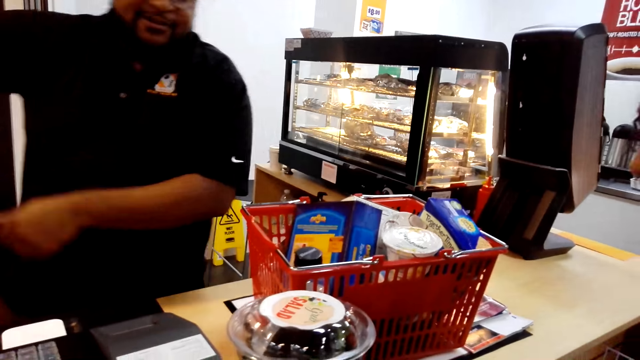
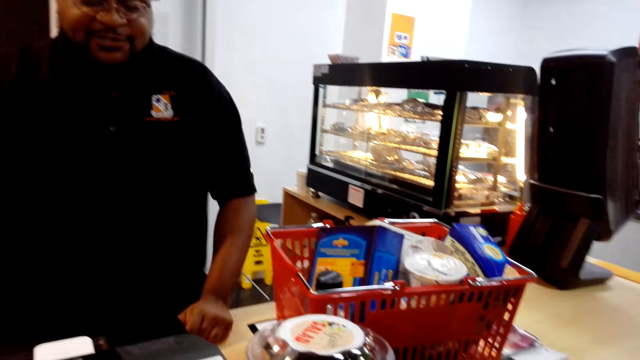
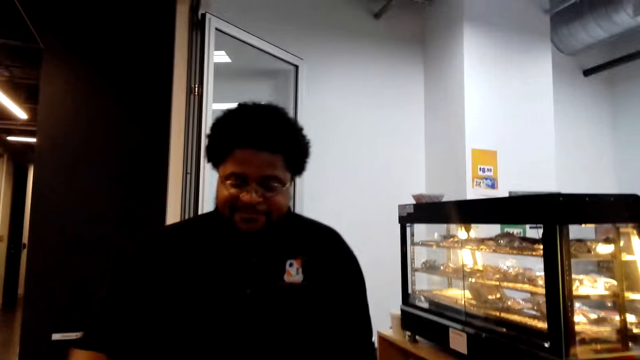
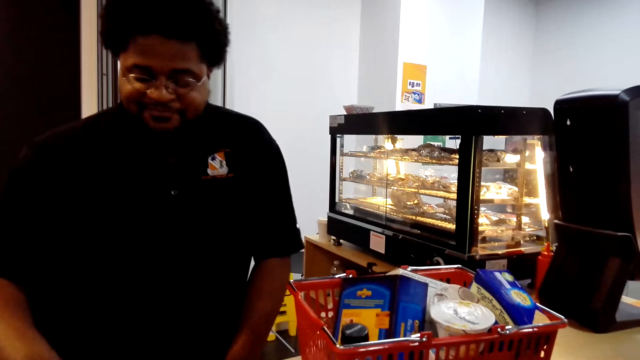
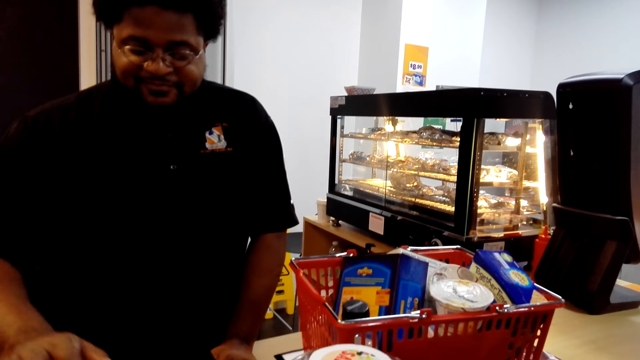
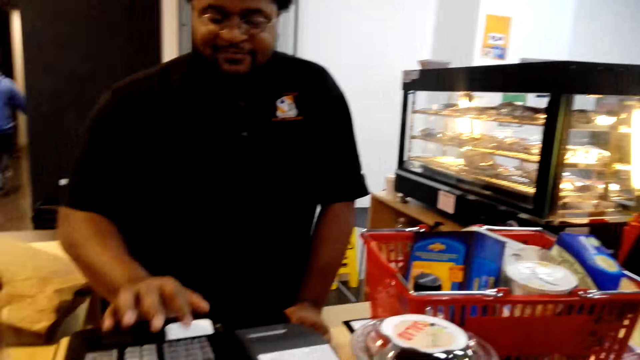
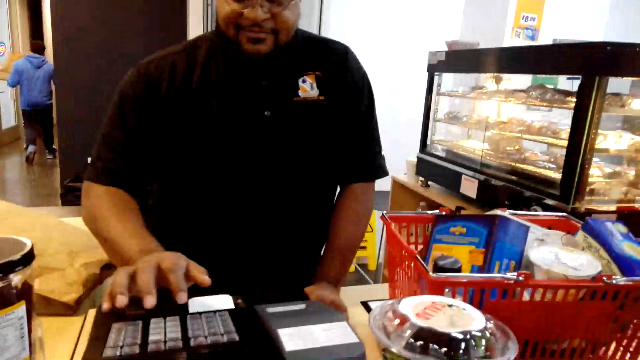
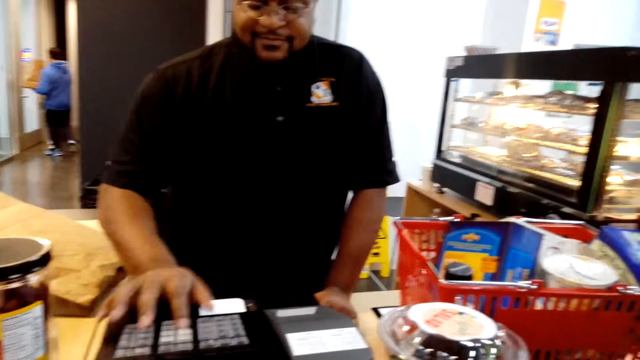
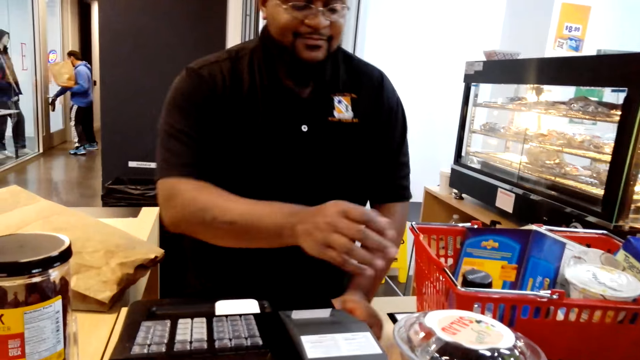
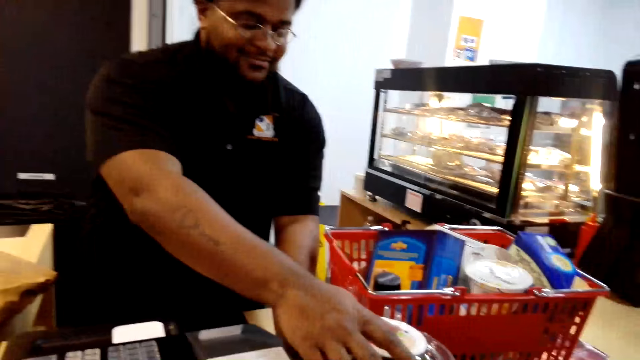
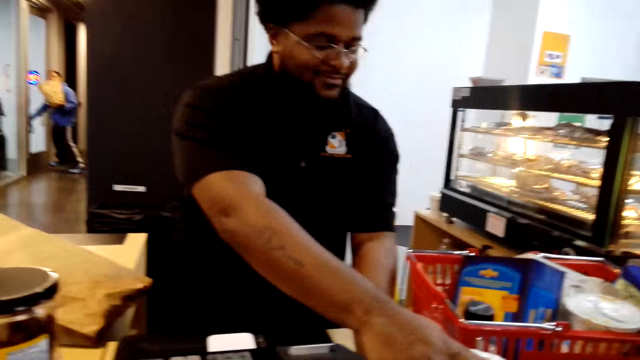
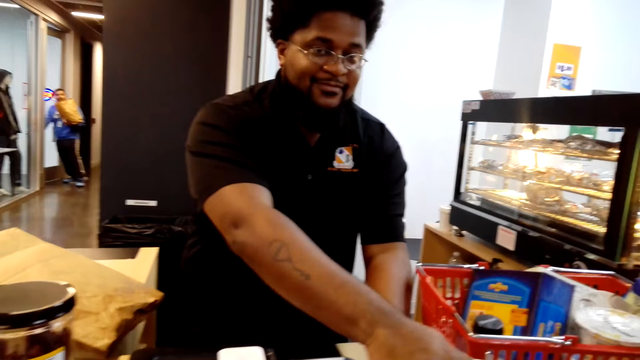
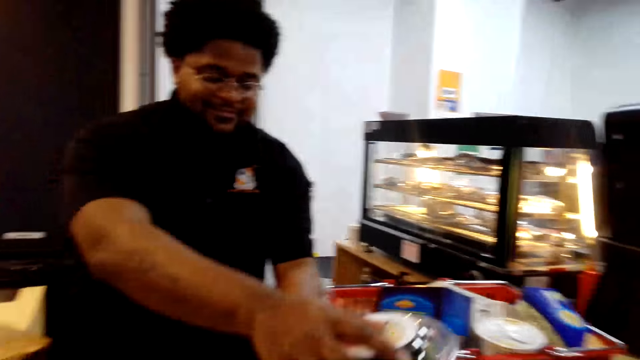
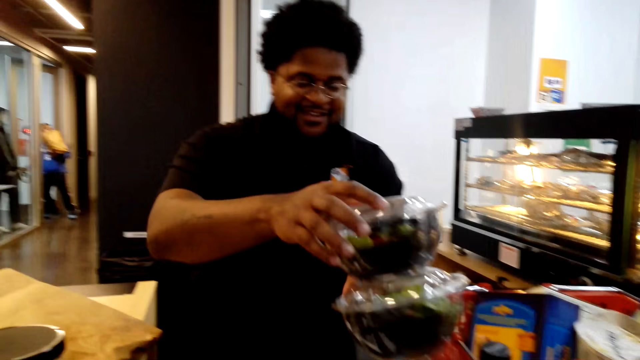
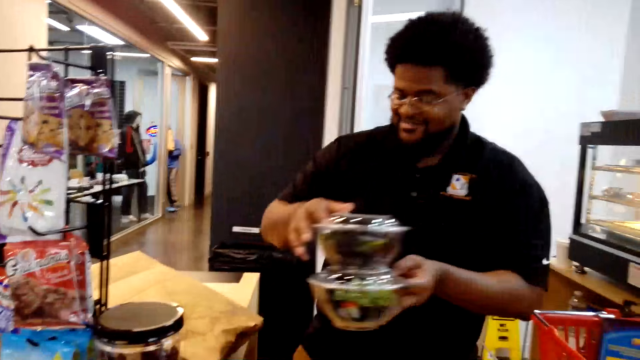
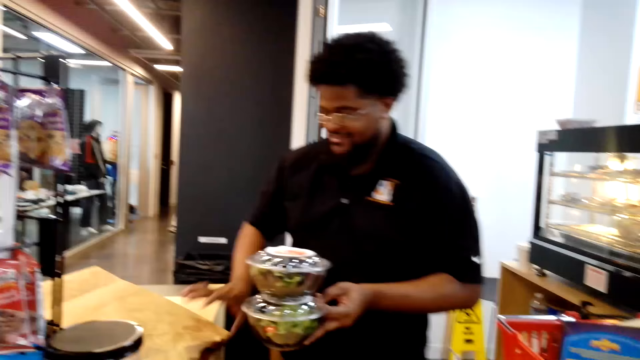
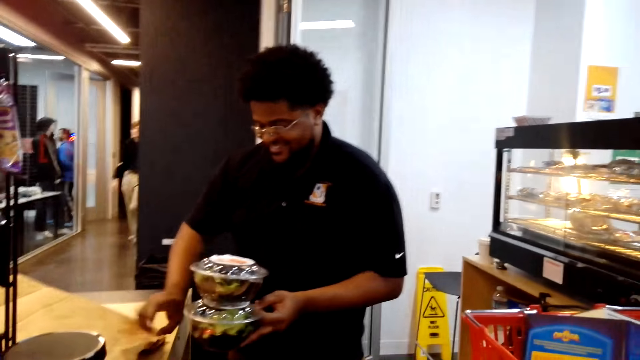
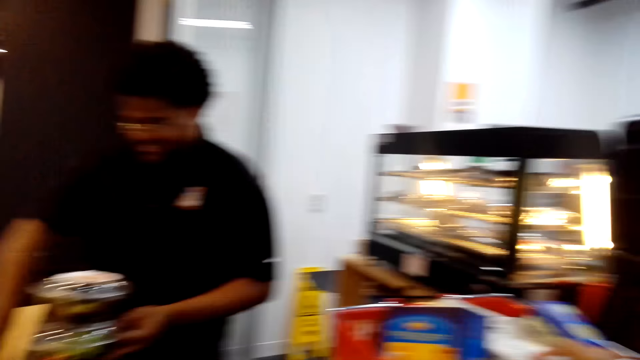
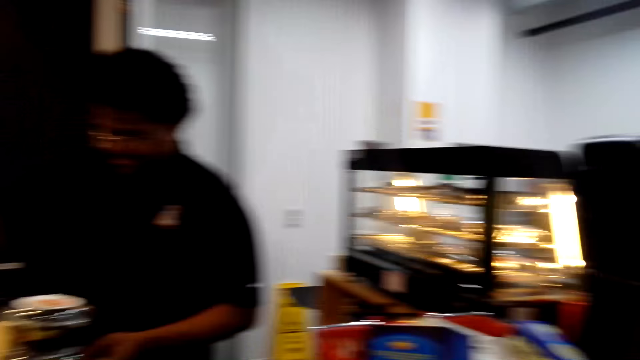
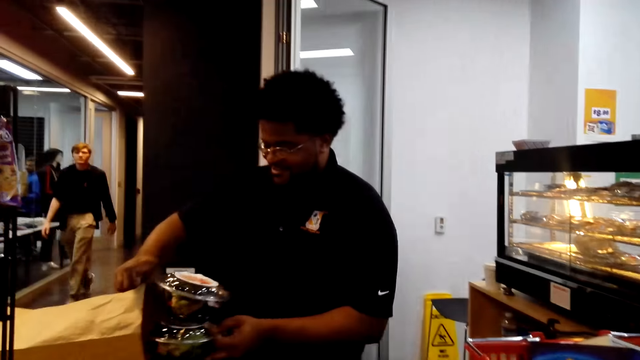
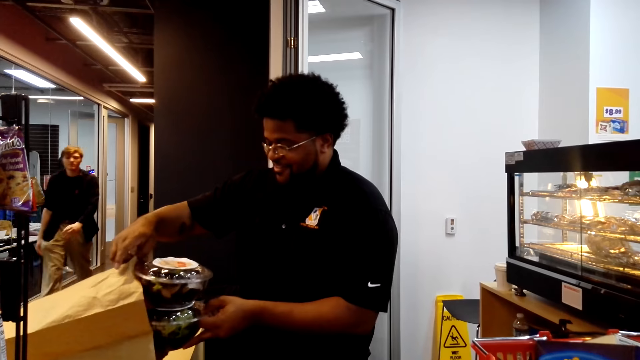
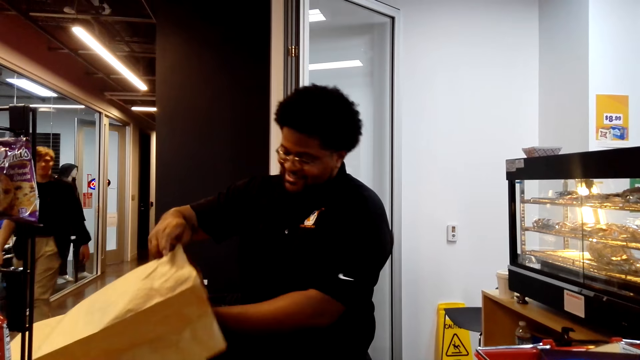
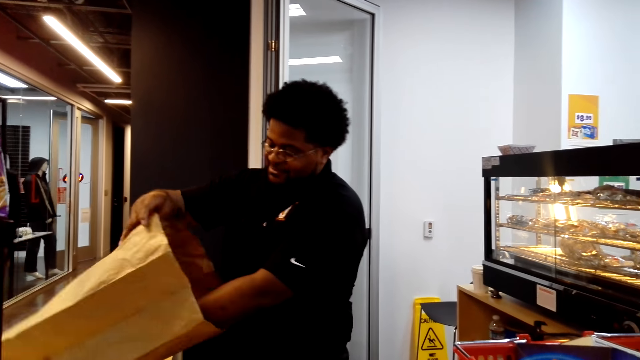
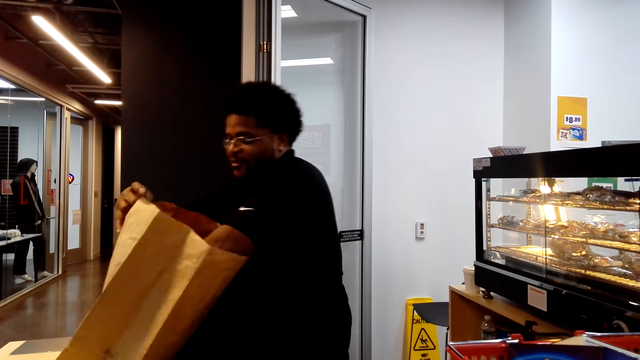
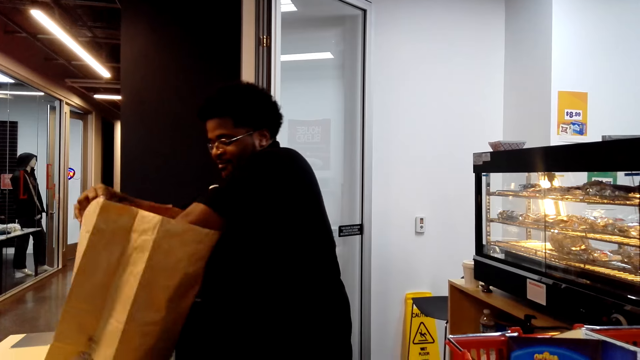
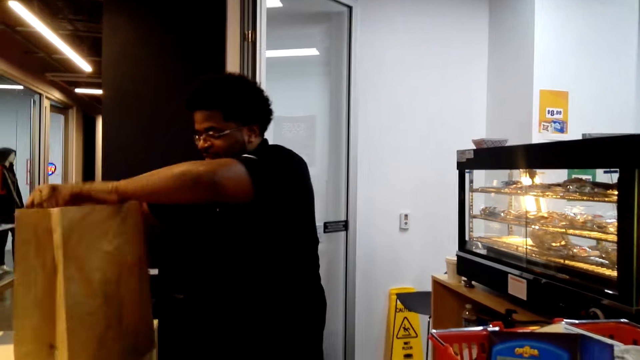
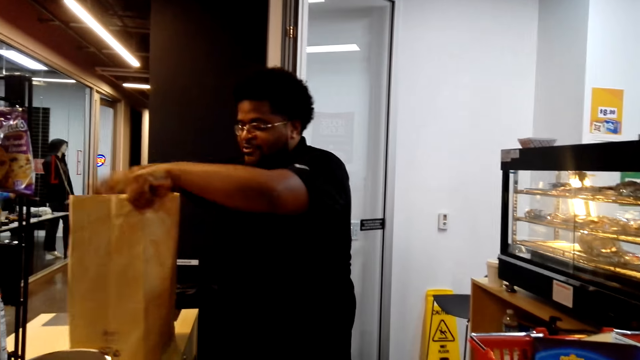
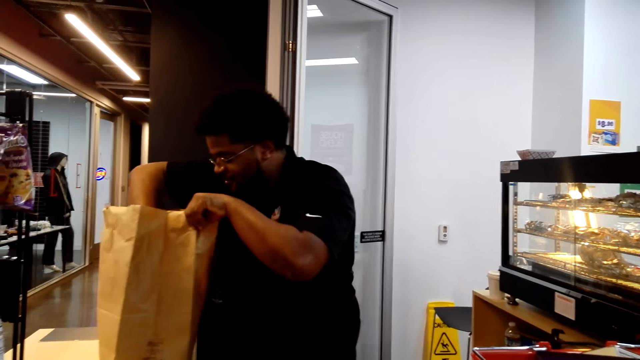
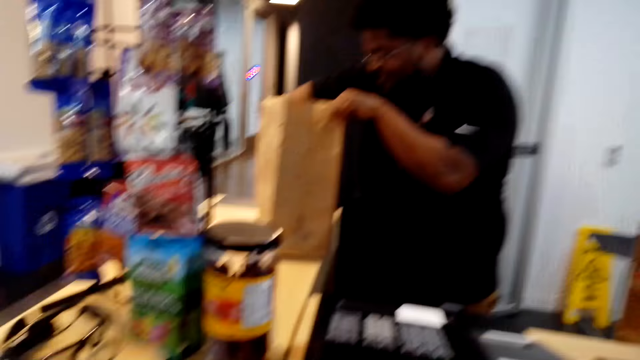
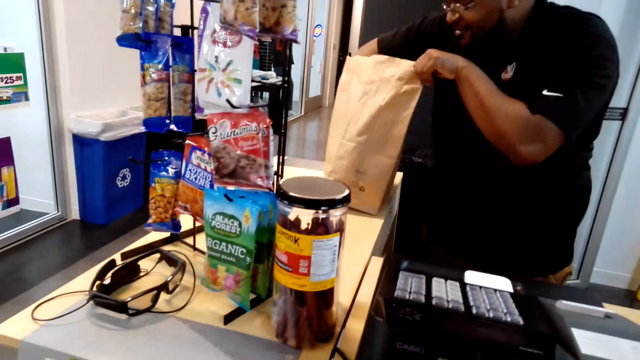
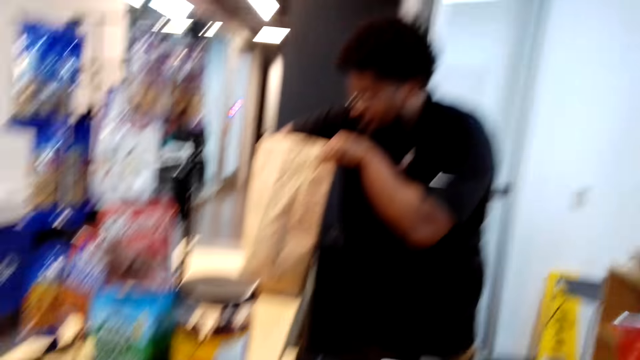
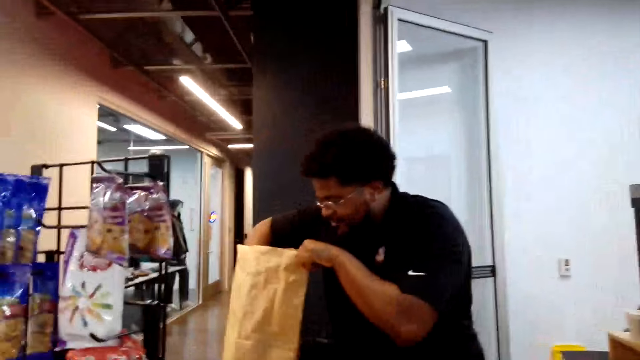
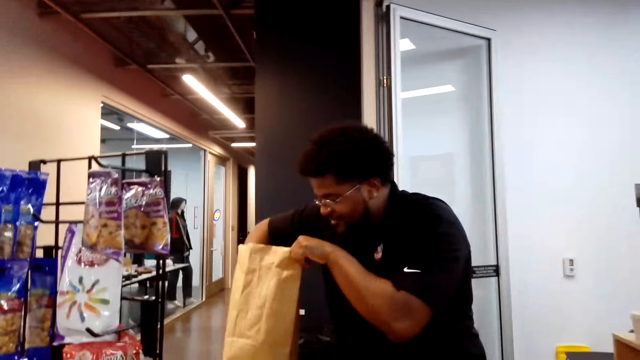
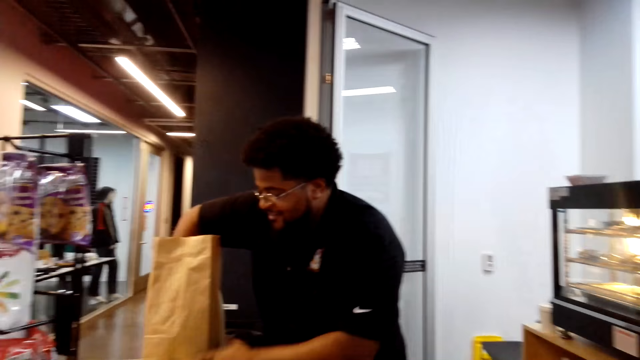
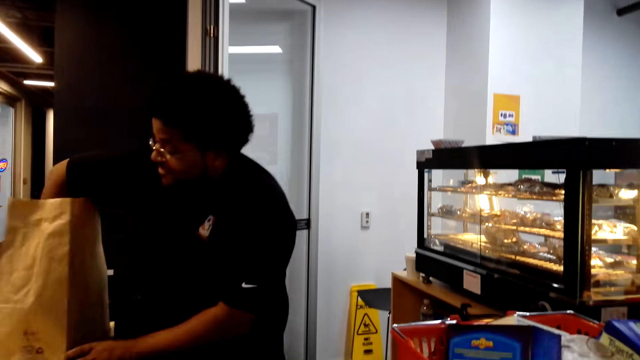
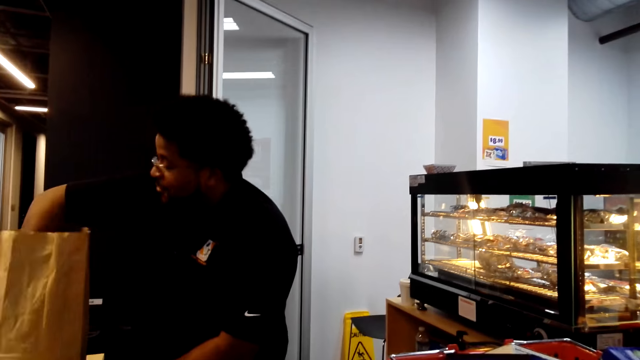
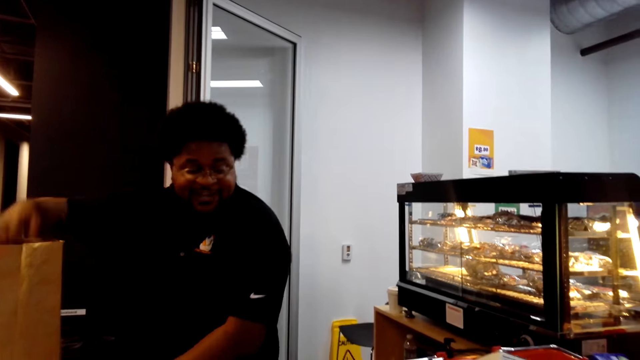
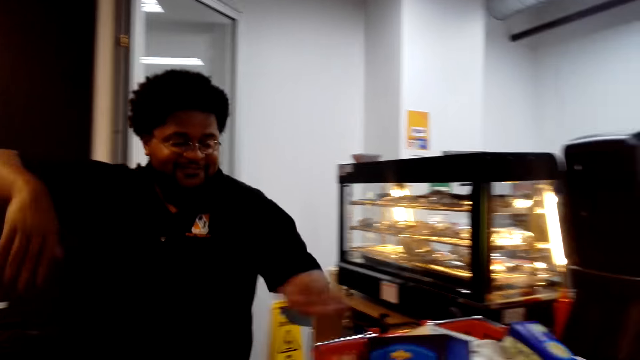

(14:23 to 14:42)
A cashier interacts with the camera wearer. The cashier dials a cash register, picks up containers of salad from the counter and puts the salads in a shopping bag. The cashier interacts with the camera wearer.

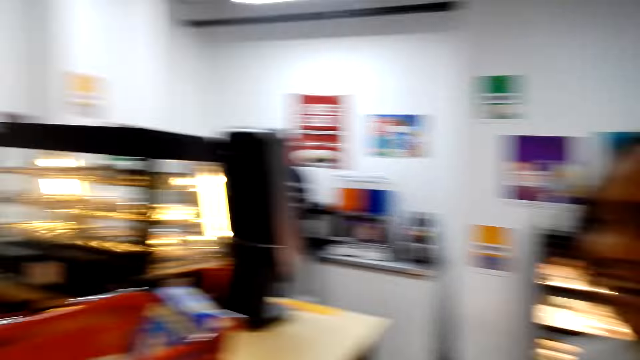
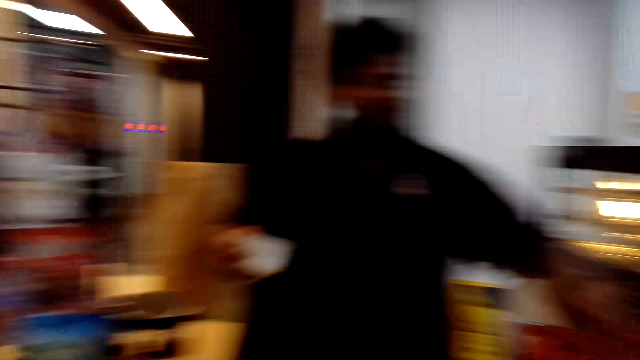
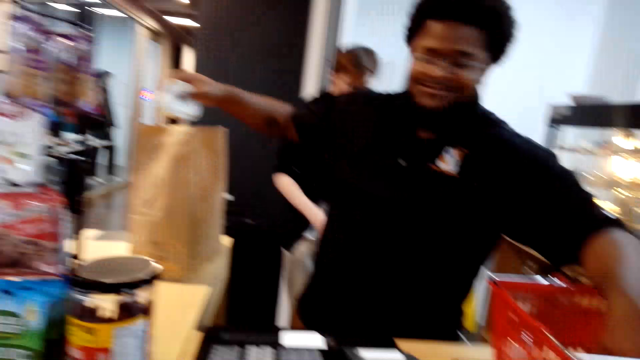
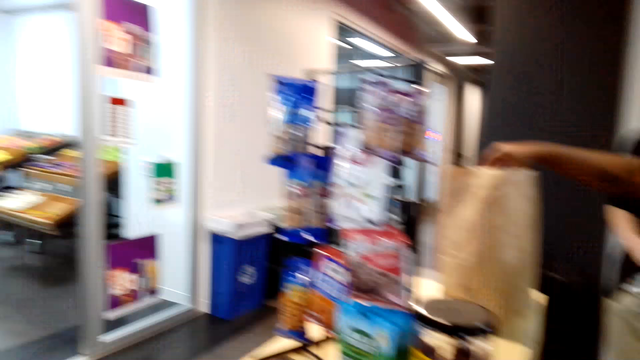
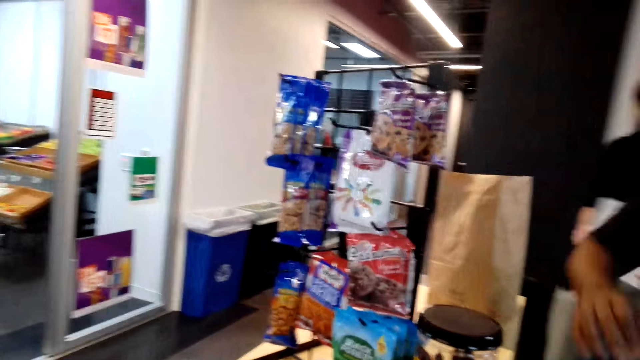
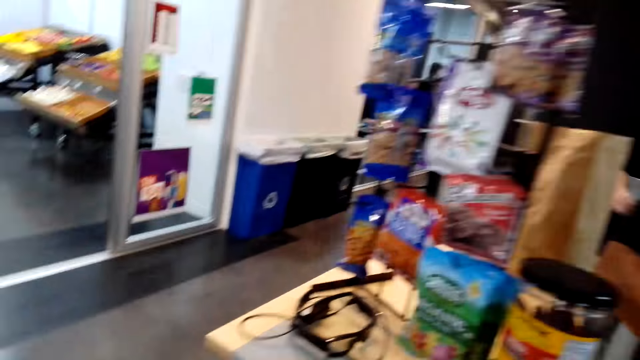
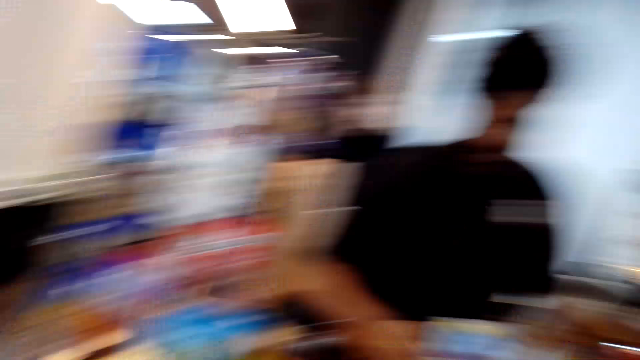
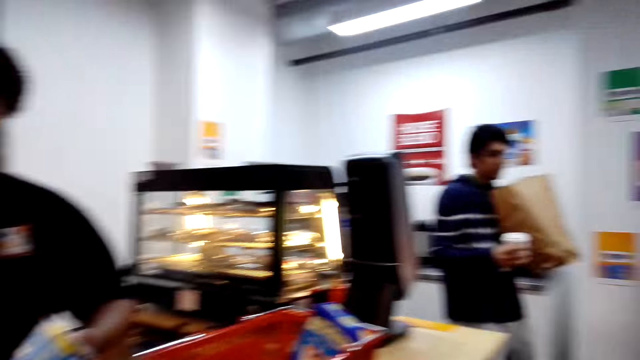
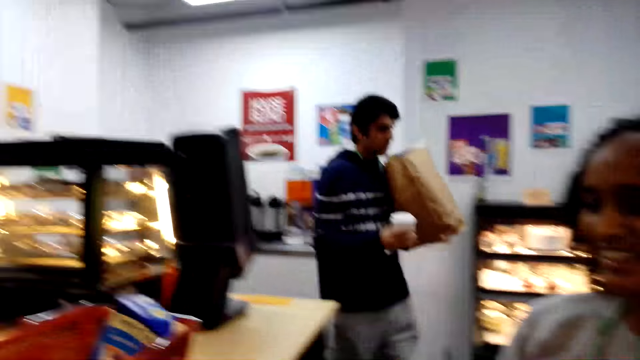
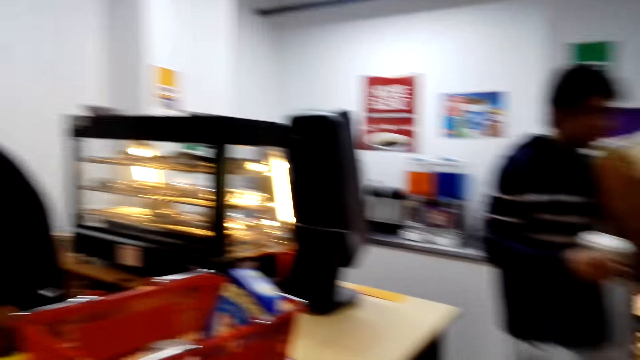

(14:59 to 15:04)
The cashier drops a package in a paper bag. The camera wearer looks around. The cashier dials a cash register.
